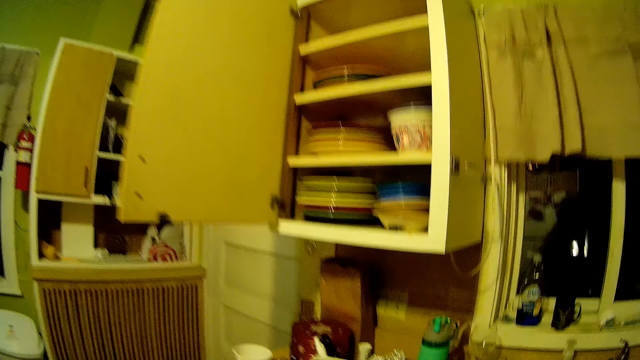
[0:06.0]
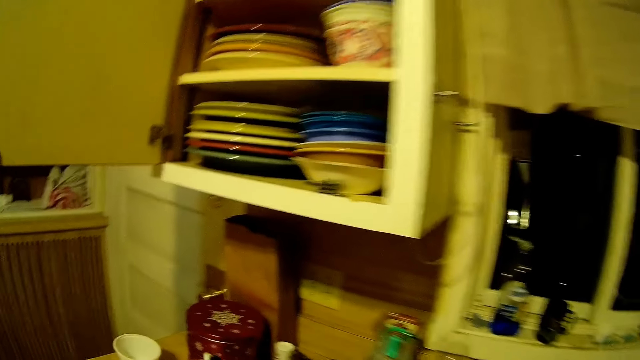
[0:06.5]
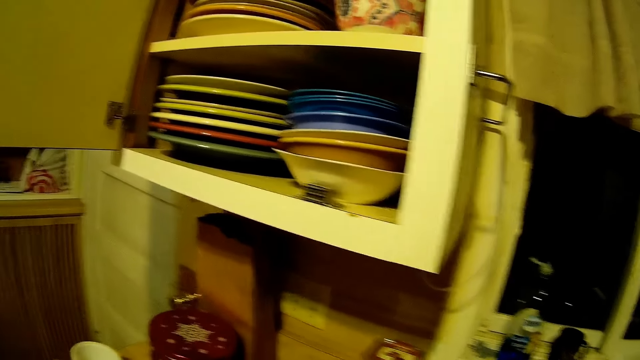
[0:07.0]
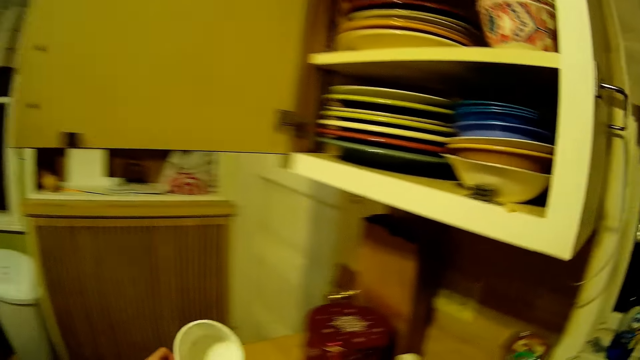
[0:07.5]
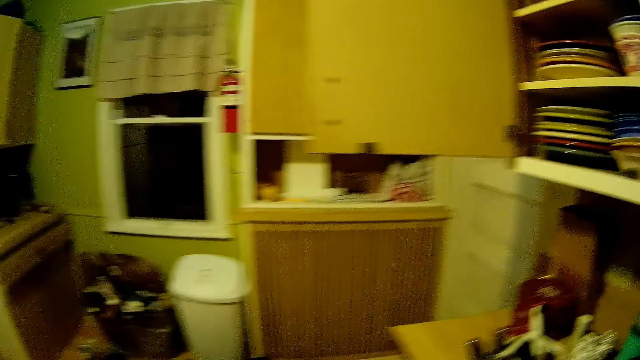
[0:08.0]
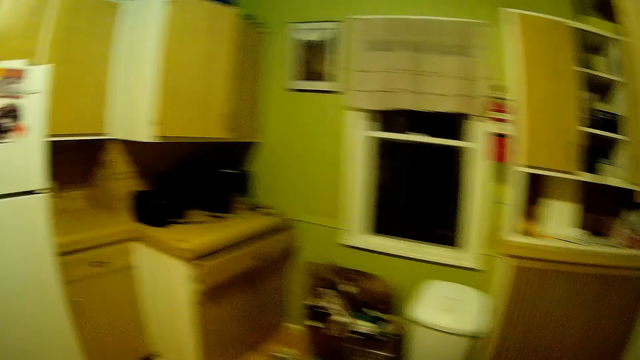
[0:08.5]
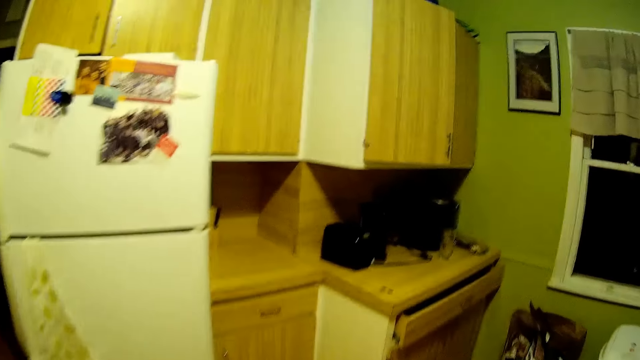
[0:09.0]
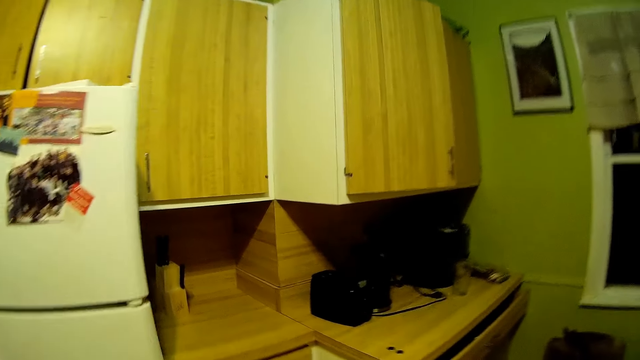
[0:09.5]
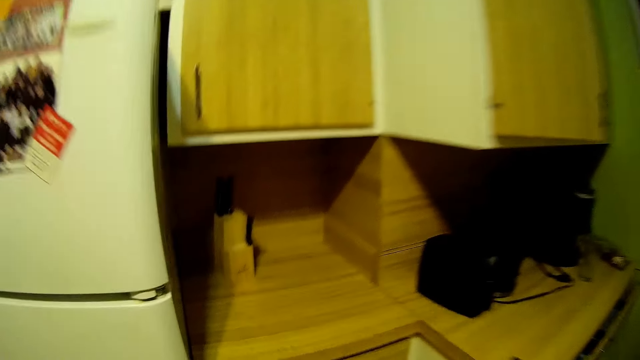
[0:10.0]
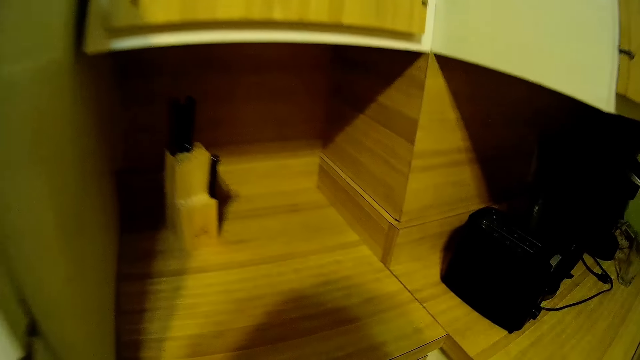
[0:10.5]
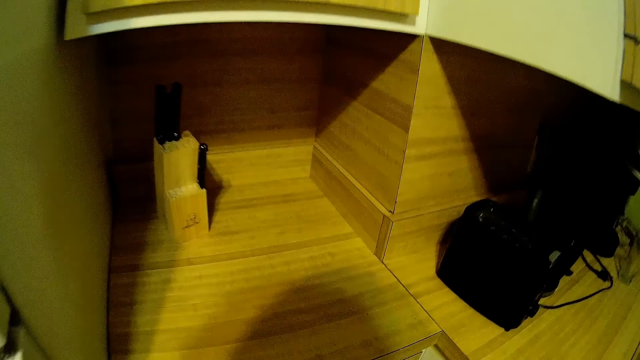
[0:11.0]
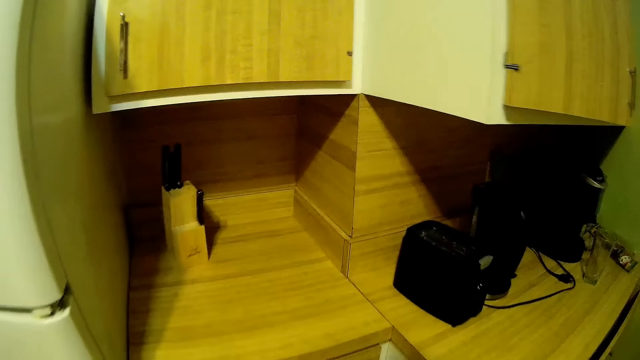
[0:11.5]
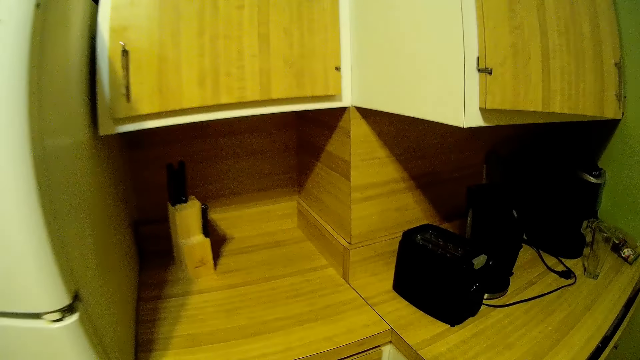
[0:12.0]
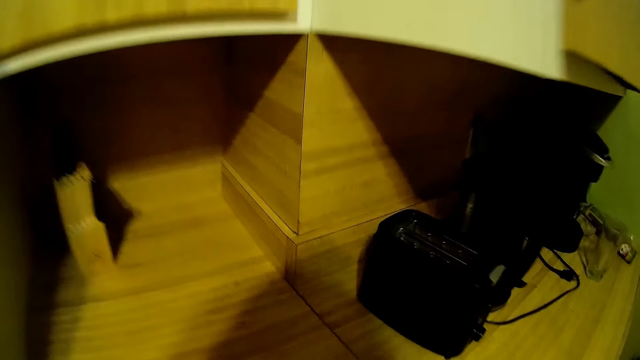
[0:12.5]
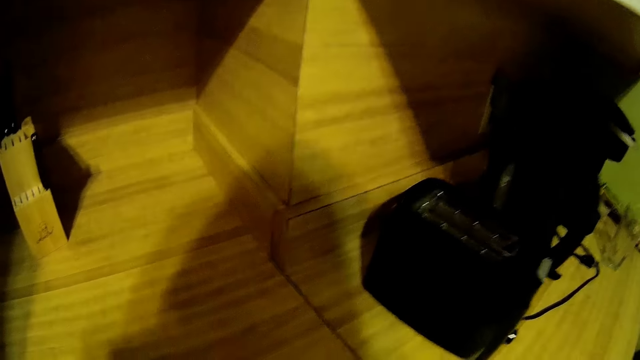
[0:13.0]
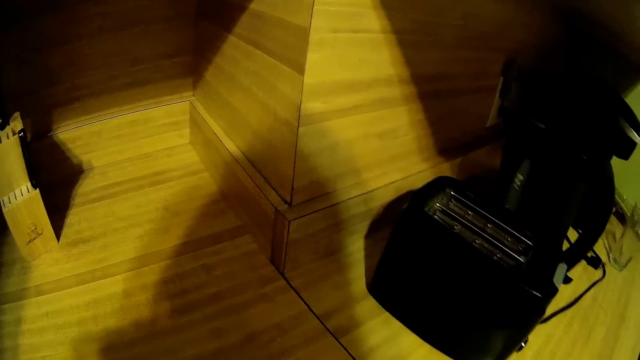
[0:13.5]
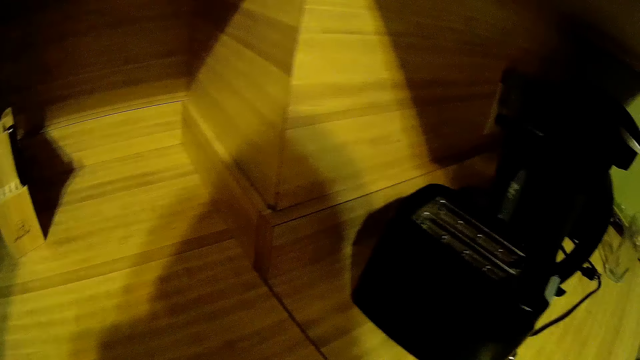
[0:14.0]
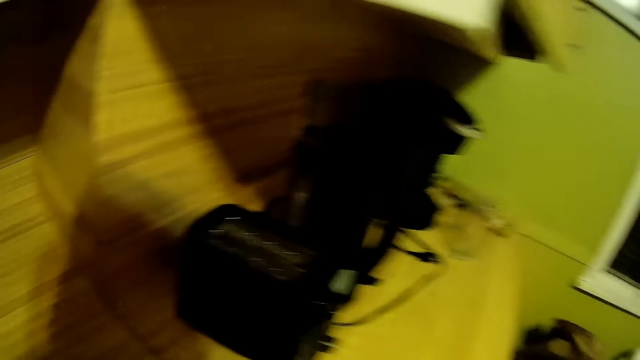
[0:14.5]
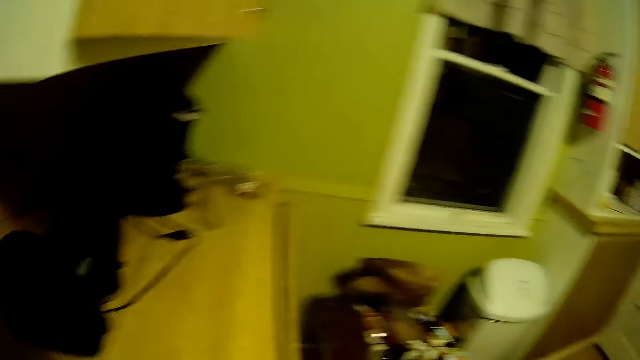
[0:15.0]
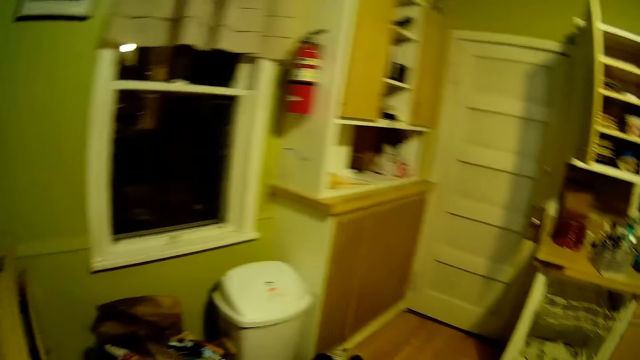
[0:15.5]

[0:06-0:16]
The camera wearer takes the can. They walk around. They look around.

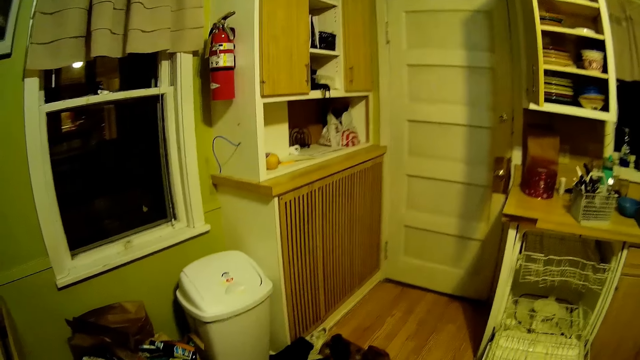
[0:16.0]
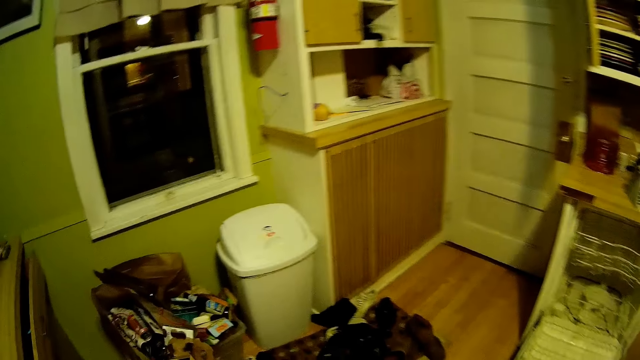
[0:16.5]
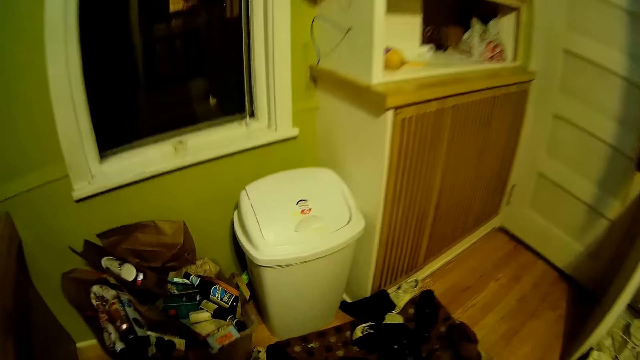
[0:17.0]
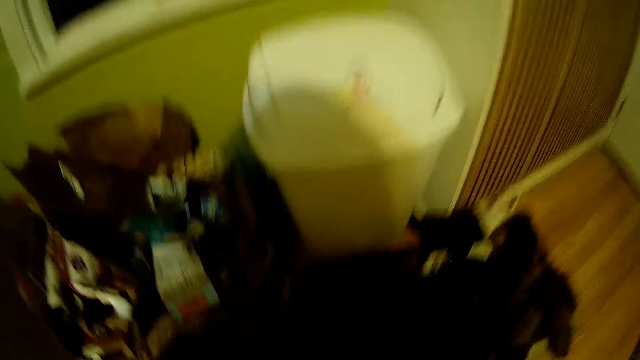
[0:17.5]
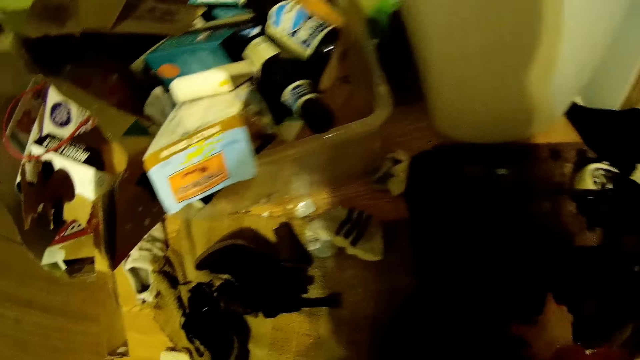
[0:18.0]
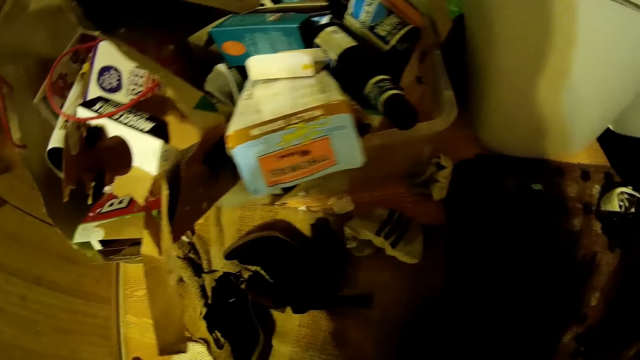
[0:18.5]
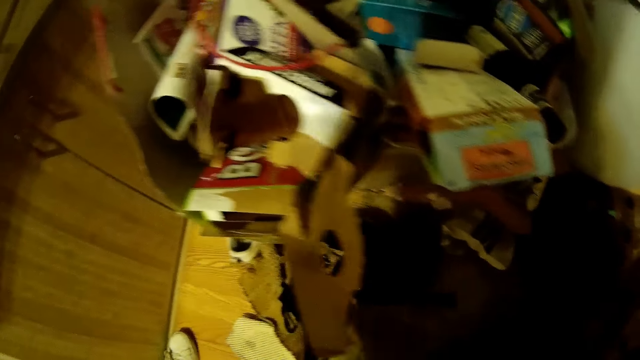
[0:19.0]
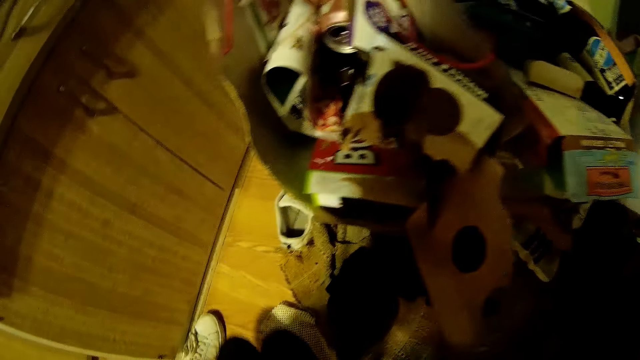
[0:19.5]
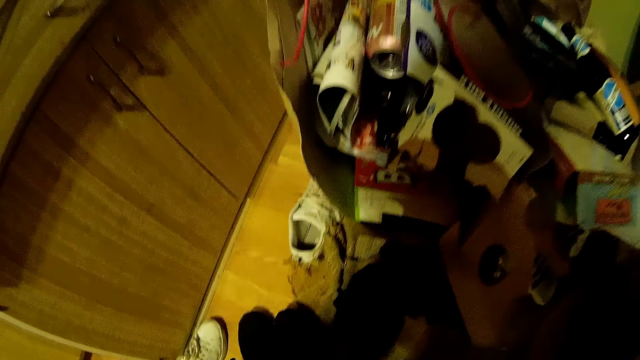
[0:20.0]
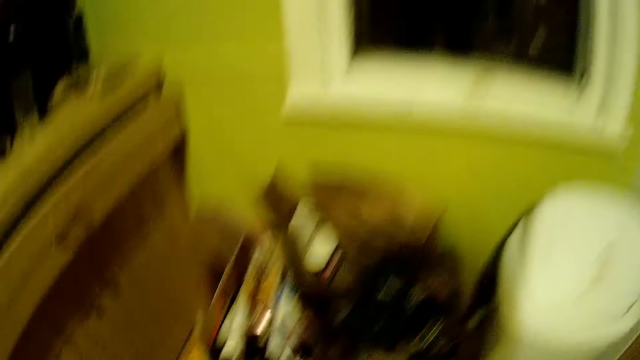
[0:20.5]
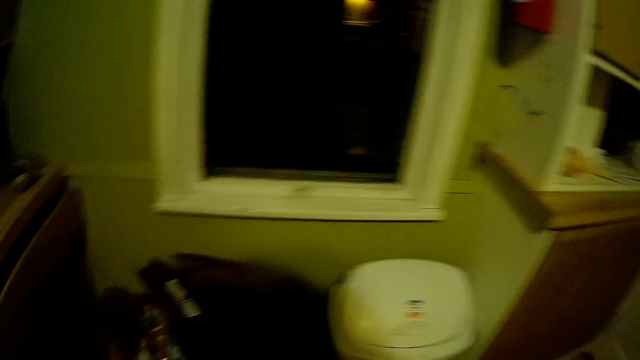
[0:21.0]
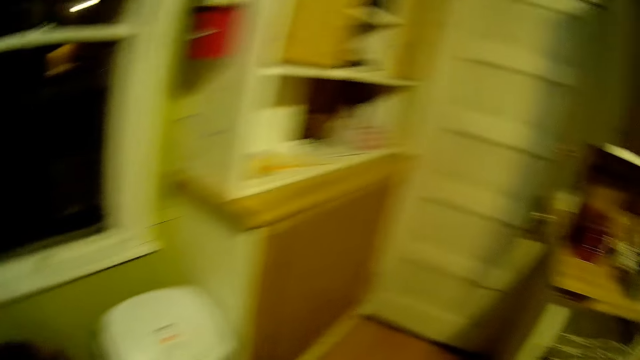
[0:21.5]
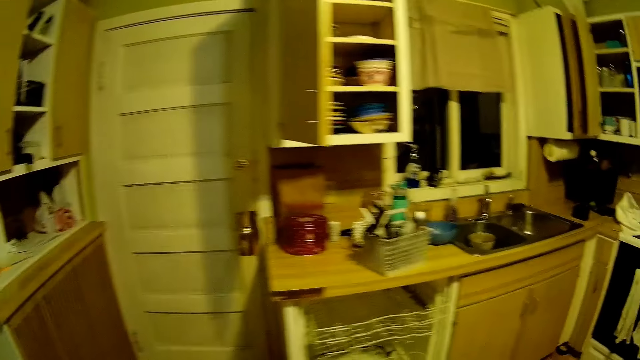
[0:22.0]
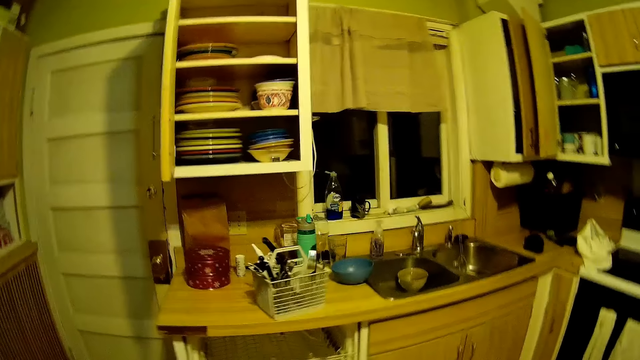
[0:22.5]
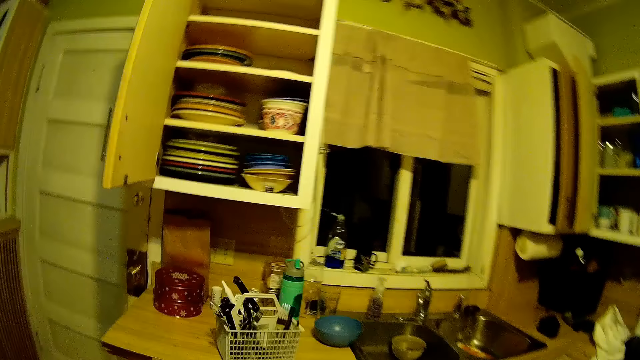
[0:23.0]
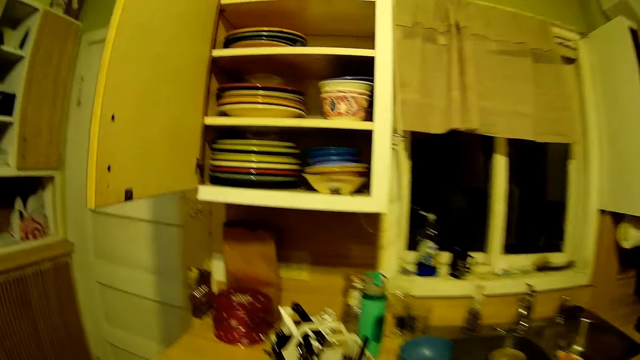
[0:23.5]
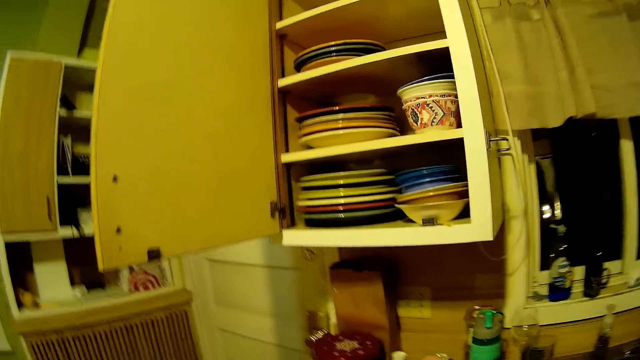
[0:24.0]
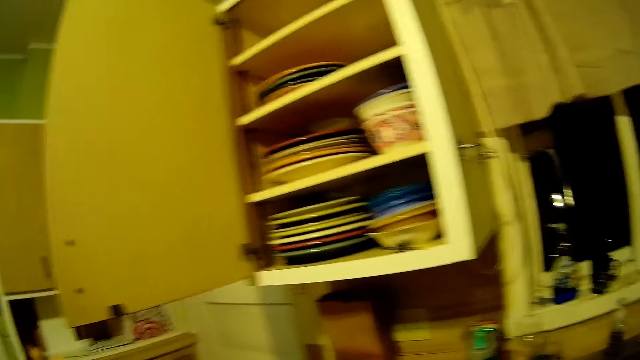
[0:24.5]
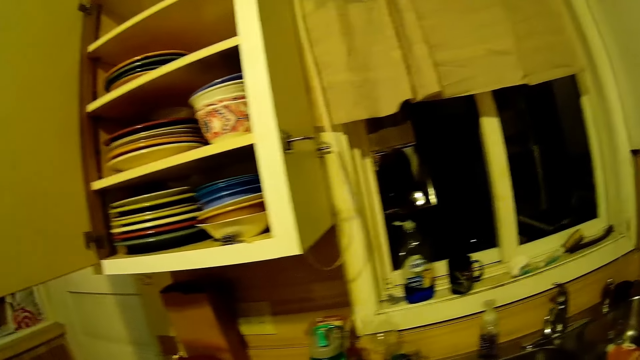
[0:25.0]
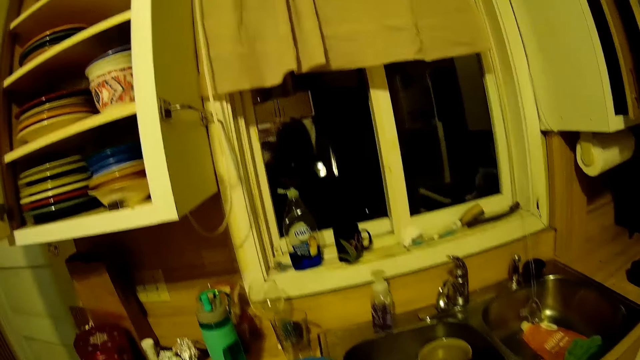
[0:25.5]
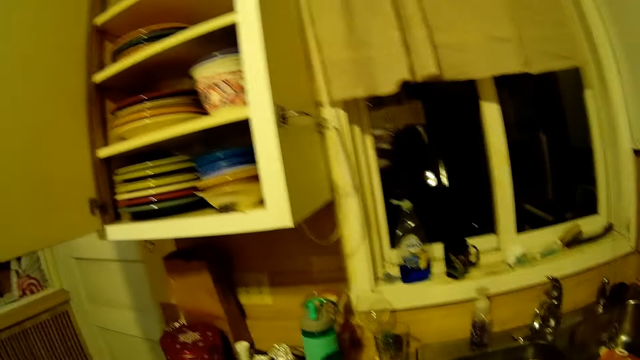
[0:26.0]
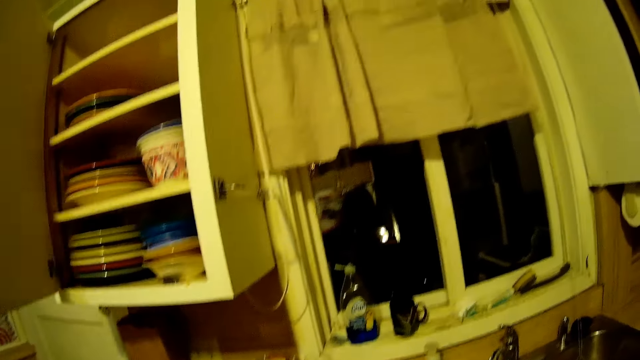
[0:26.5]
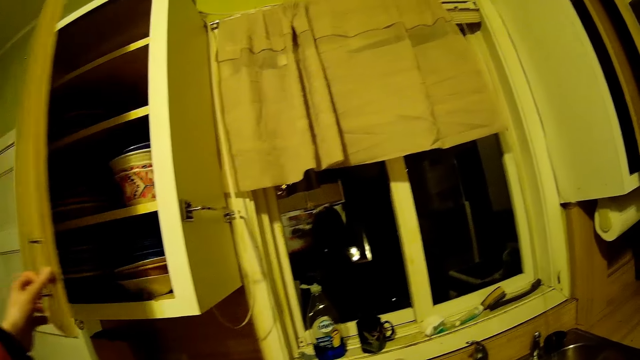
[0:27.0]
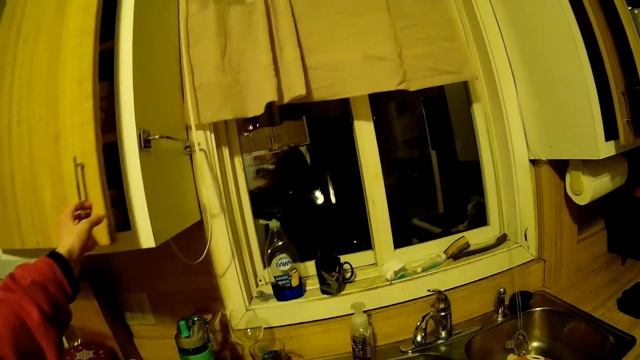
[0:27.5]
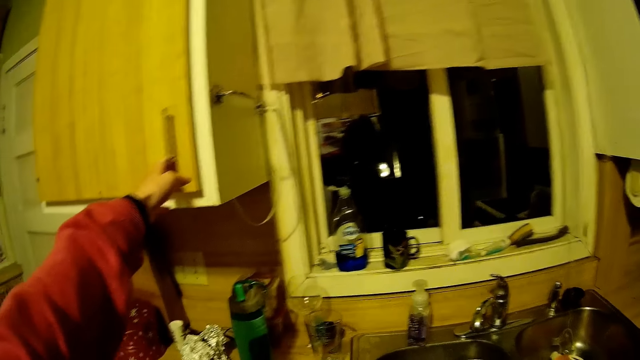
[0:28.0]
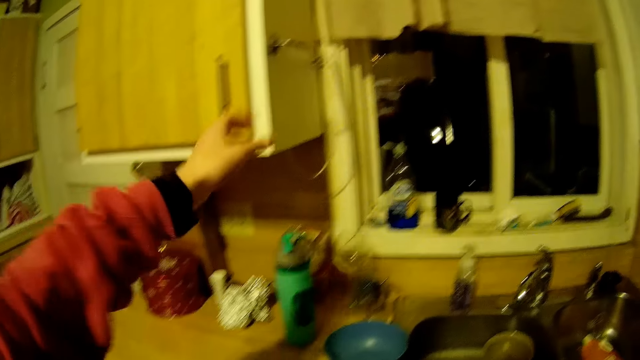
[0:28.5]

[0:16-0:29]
The camera wearer picks up a shoe from the ground with his right hand. They put the shoes on the floor. They walk around. They close a cupboard with her left hand.
